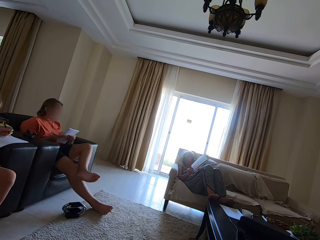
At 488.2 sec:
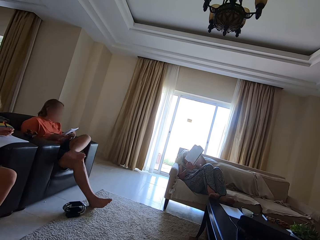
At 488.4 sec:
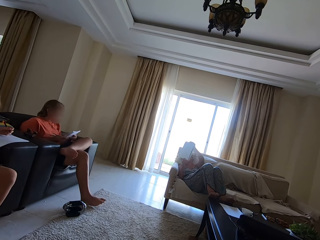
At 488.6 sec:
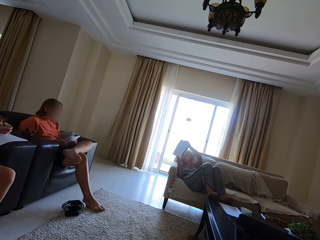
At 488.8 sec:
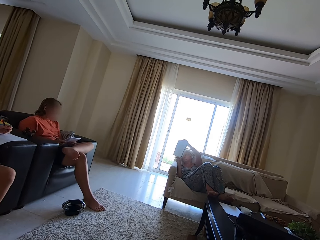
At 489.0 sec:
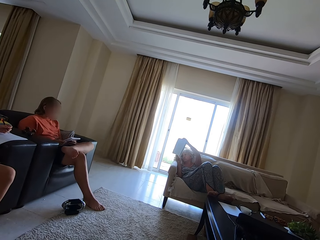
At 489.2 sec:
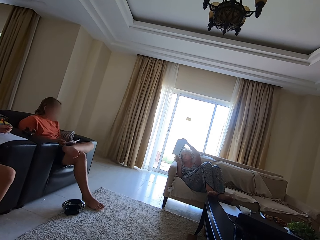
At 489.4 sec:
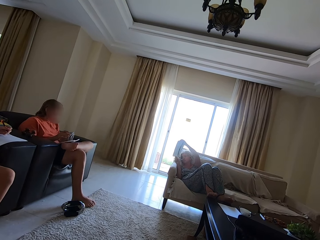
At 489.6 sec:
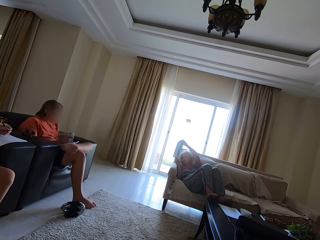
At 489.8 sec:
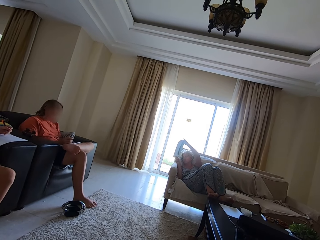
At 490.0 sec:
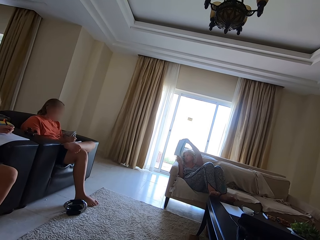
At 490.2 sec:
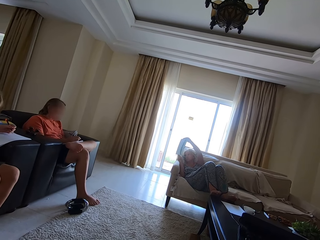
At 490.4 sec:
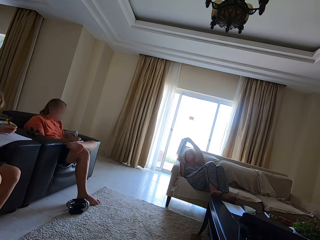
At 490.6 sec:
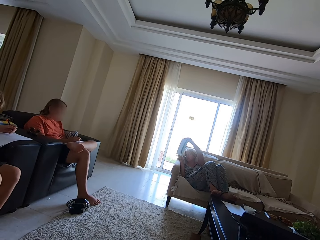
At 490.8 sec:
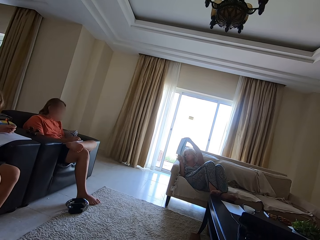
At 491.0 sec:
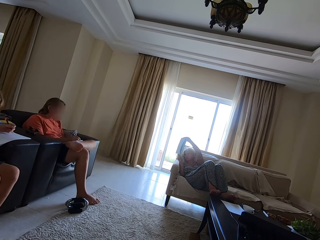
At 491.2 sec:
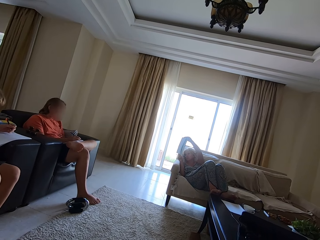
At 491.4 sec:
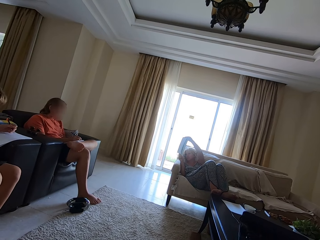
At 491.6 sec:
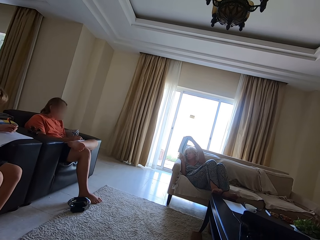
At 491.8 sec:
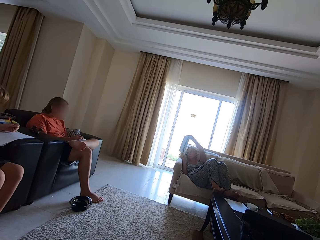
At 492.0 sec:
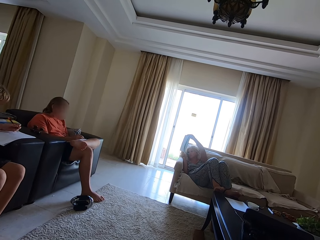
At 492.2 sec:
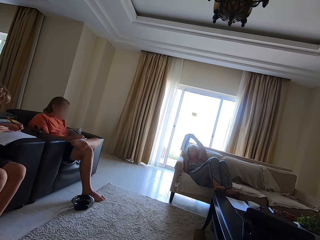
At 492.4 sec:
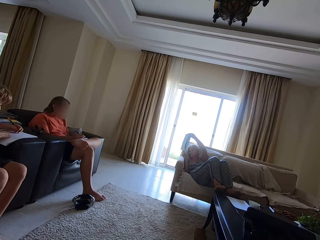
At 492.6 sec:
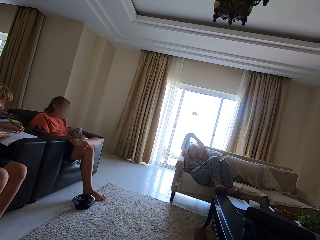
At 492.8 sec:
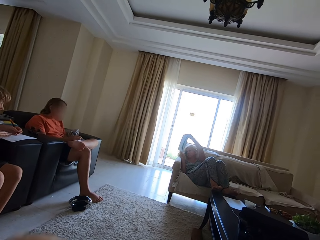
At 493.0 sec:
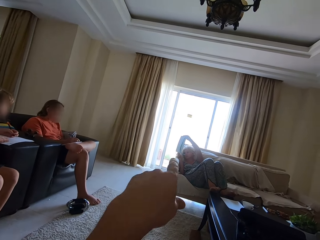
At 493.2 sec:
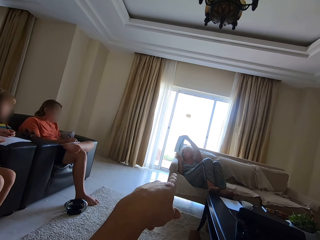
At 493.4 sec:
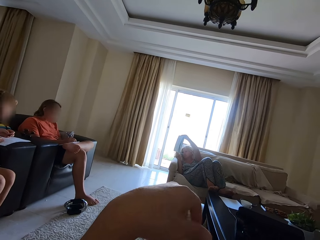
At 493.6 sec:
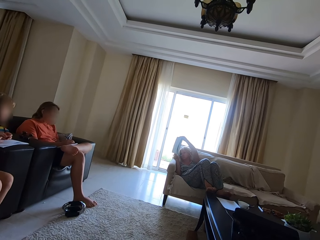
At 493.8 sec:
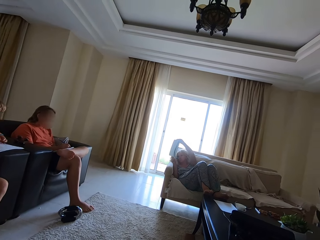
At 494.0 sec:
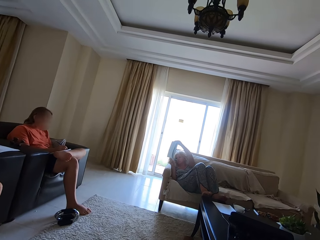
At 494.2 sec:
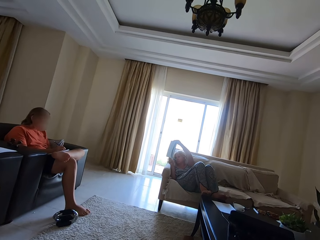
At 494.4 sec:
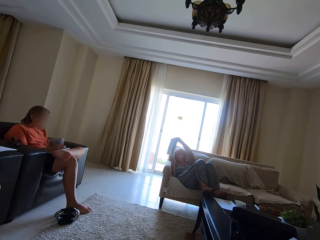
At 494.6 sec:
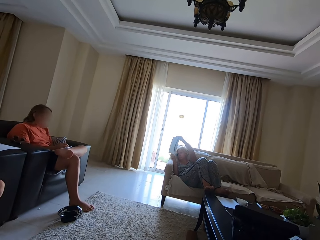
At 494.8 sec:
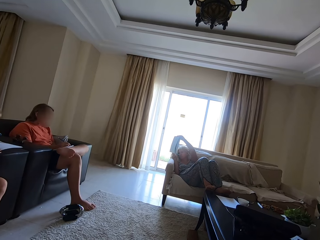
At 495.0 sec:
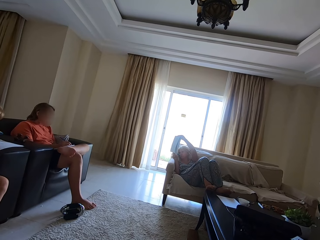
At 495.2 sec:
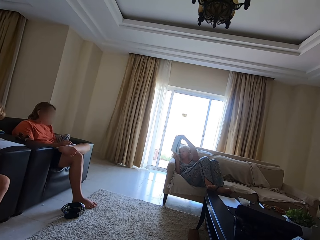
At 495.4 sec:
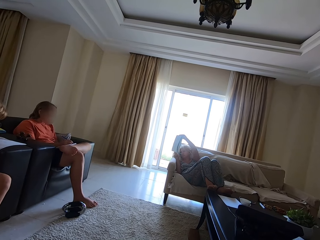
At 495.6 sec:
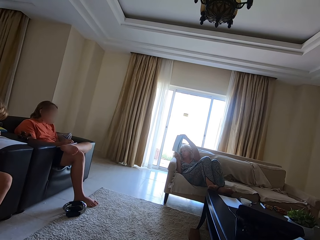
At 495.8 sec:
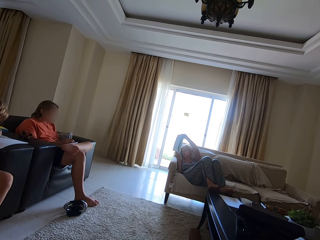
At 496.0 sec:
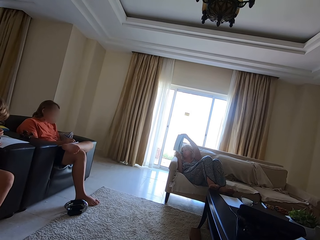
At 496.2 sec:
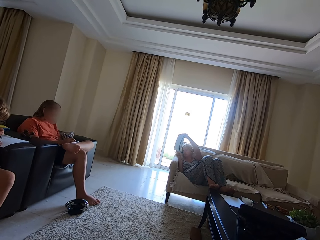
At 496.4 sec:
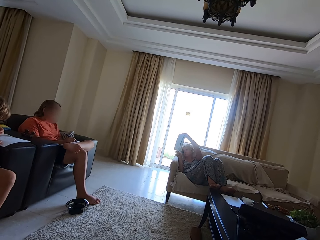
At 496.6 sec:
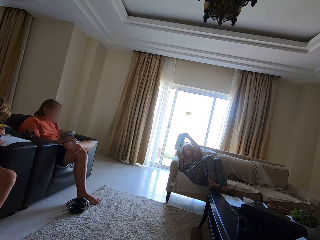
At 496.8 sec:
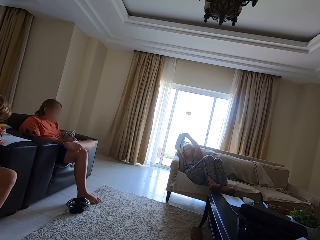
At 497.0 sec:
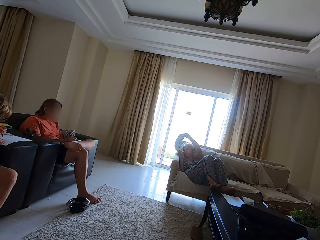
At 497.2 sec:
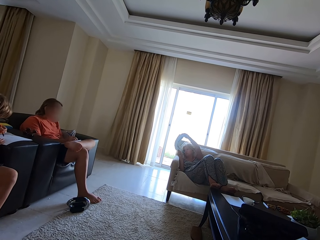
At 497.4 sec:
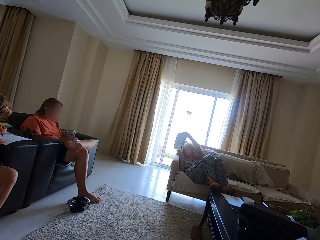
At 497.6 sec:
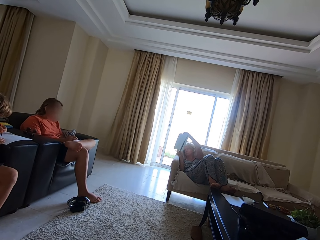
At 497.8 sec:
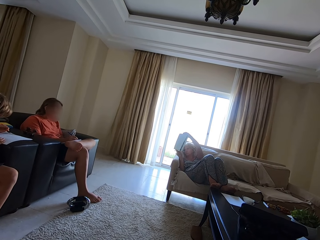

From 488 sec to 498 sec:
A woman shows another woman and a man the book in her hands. The other woman rests her leg on her right lap. She writes in the book with the pen in her right hand. The camera wearer points his left index towards the first woman.

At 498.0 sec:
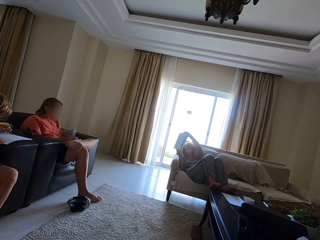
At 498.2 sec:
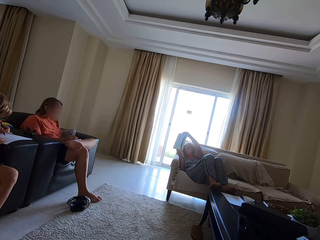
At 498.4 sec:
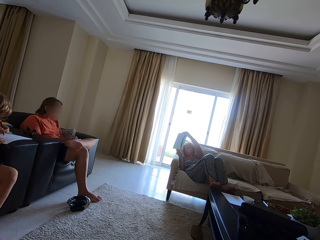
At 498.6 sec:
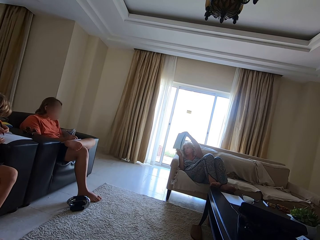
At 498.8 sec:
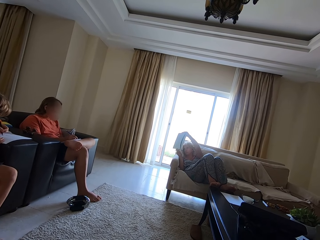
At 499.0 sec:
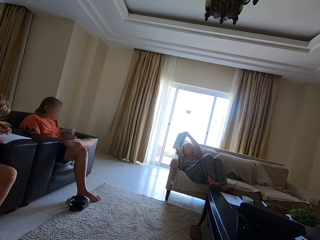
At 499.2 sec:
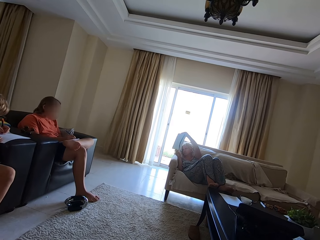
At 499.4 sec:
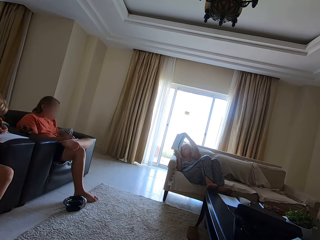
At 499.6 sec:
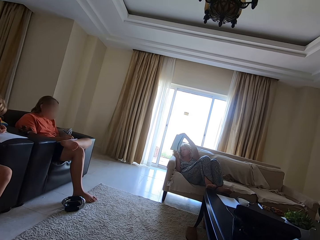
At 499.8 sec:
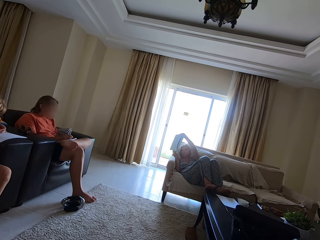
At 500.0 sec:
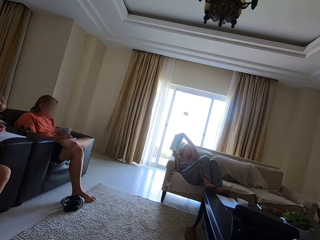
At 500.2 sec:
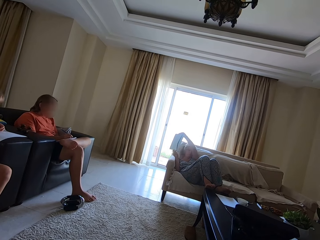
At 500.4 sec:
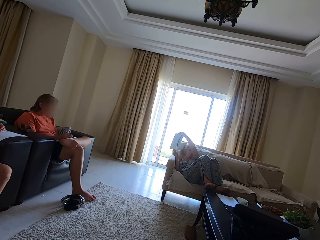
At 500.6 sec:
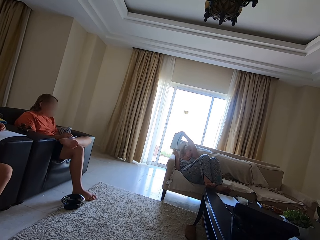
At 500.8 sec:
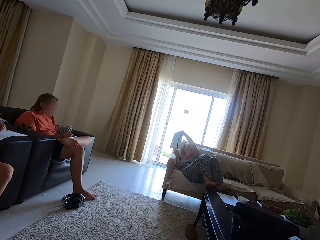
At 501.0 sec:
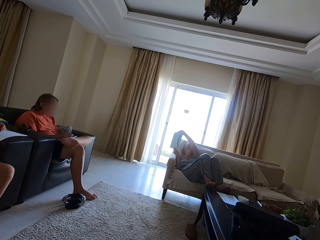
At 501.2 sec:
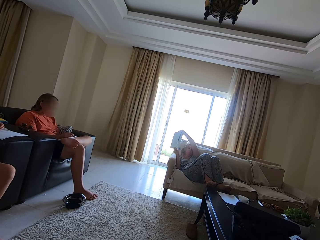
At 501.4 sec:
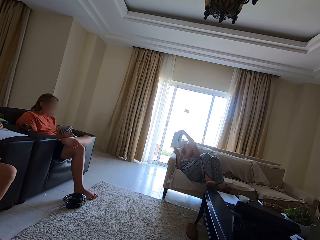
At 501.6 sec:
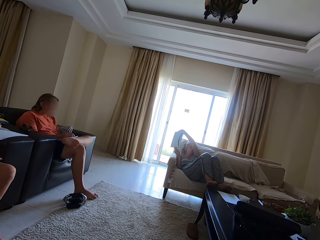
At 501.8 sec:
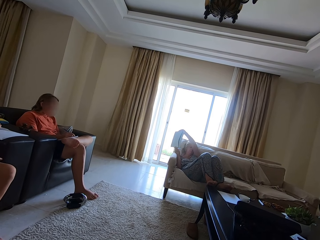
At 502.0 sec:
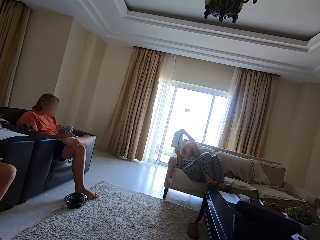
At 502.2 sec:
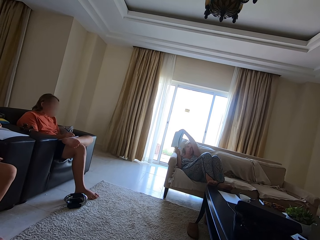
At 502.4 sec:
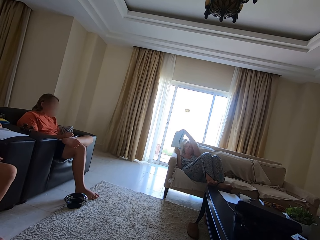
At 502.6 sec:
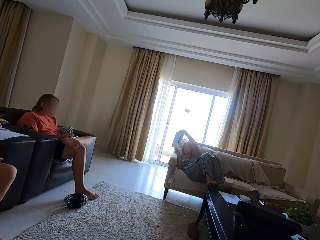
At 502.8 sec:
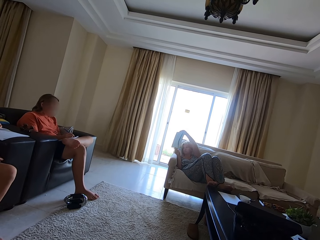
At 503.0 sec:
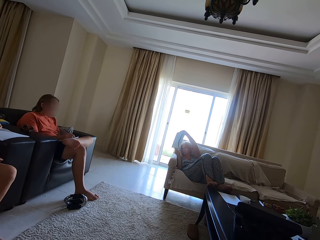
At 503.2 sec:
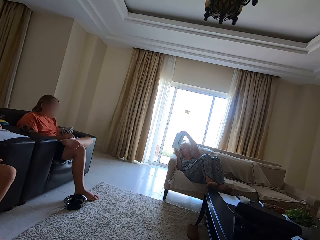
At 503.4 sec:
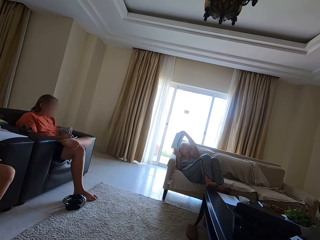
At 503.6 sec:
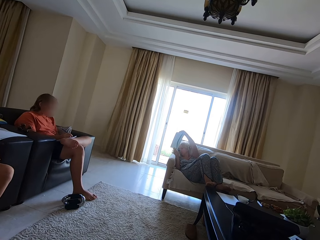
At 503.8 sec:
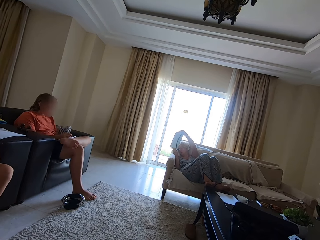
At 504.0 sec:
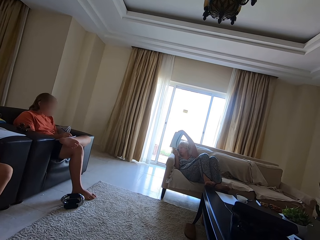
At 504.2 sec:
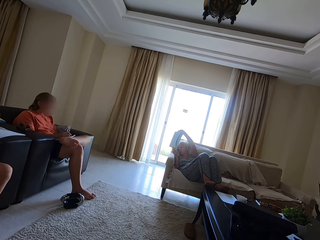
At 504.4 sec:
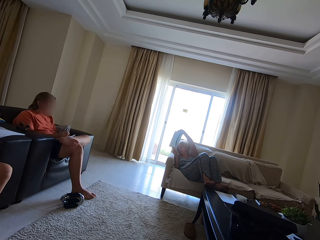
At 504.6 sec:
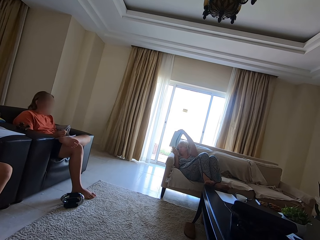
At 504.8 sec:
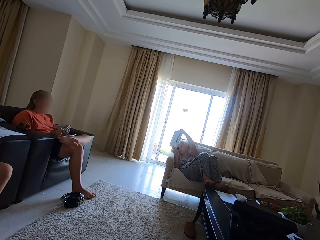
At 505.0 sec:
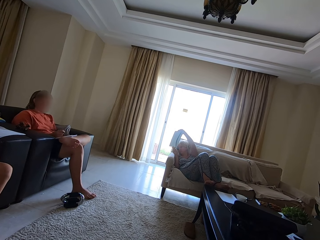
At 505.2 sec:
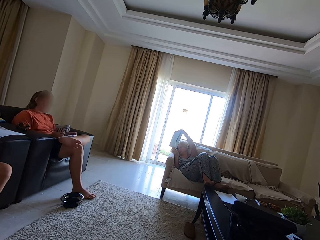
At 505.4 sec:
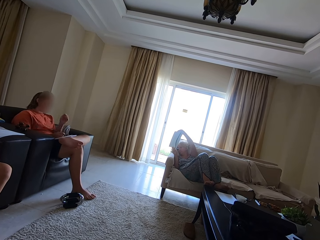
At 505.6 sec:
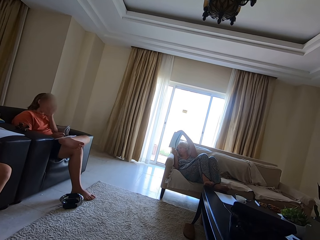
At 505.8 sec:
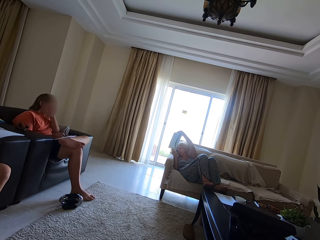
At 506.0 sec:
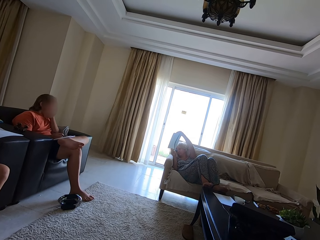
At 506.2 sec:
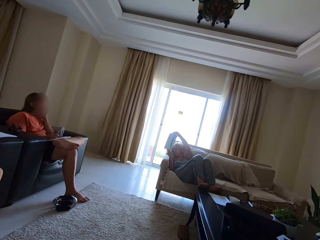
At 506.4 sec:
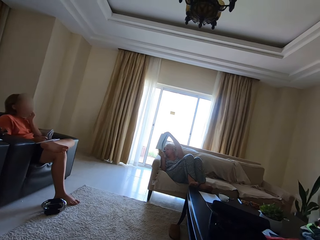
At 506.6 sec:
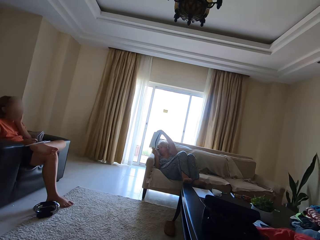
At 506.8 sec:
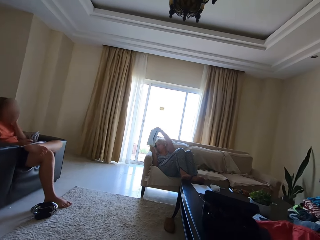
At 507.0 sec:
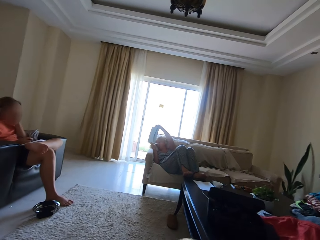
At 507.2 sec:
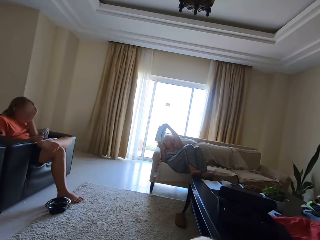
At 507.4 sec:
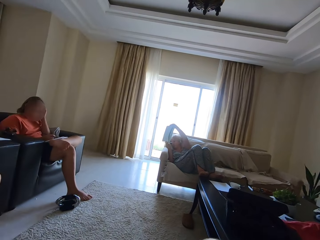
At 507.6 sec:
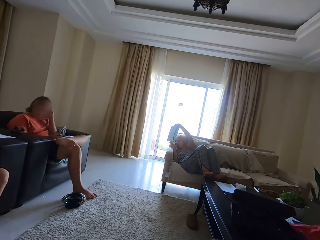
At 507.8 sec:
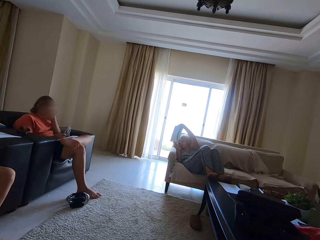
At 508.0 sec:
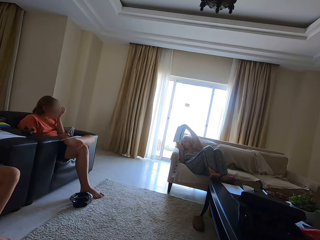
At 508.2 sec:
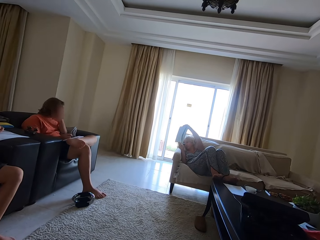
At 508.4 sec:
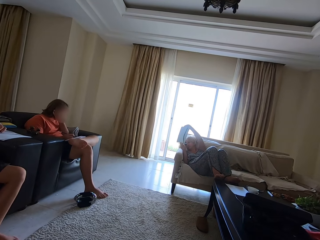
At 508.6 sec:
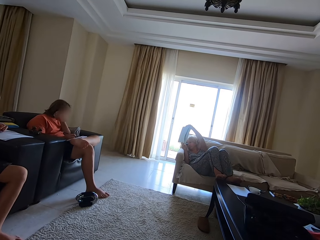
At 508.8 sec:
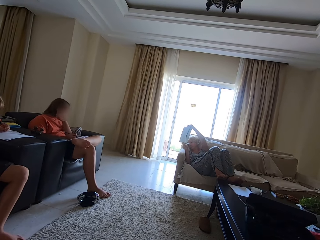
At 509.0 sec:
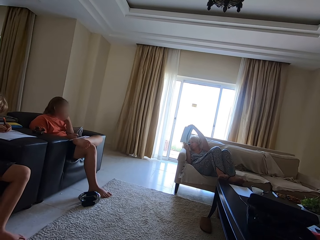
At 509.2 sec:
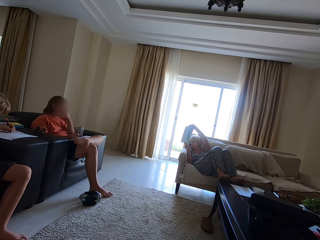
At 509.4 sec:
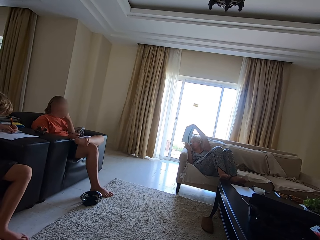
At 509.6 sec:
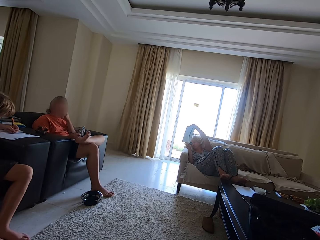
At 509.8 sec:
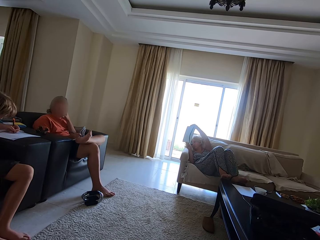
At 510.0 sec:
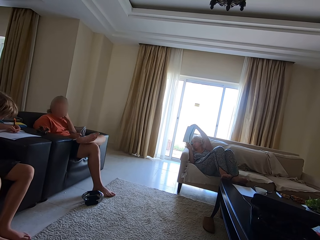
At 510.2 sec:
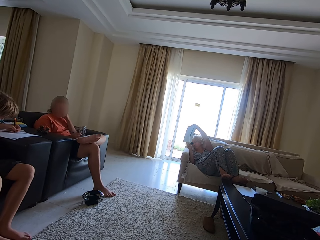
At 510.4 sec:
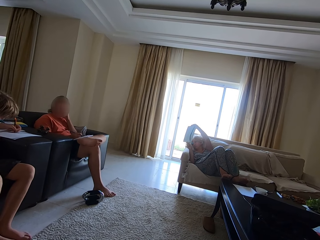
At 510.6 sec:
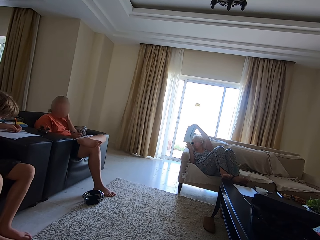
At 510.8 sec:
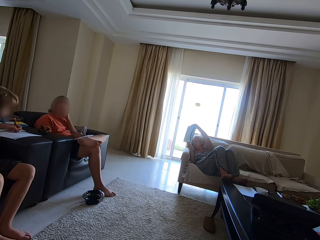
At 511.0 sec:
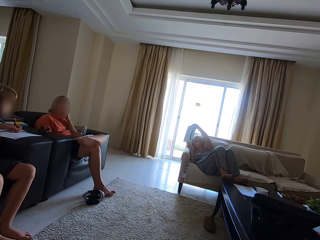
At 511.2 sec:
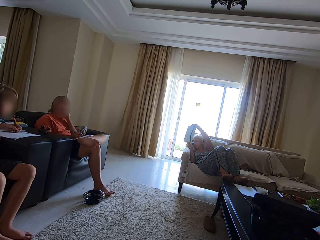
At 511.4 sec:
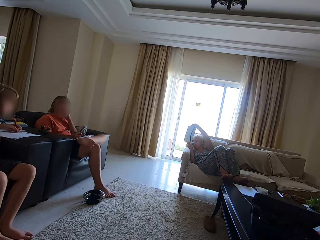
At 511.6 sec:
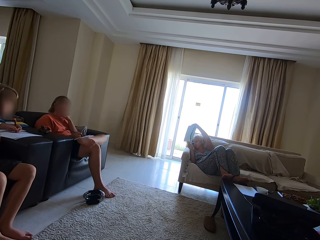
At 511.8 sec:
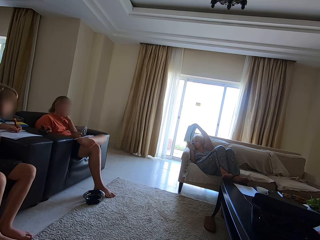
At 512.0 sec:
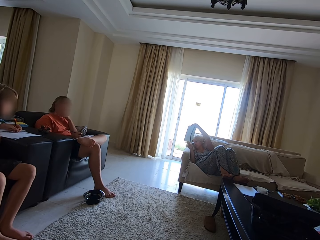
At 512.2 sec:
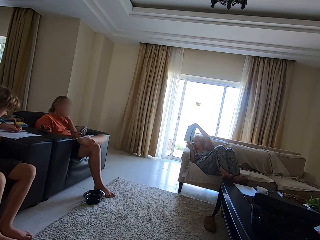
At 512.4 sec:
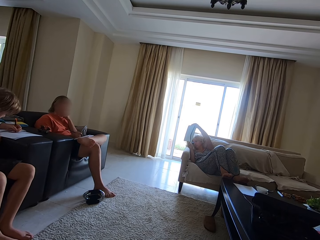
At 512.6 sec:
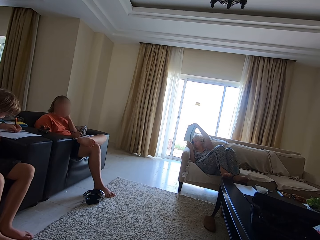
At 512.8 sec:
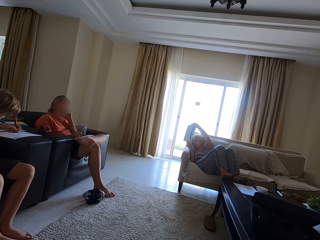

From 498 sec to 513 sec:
A woman moves her hand close to her armpit. The camera wearer talks. The woman pronounces a word to a man. The camera wearer looks around. Another man draws on a book. He looks around.
